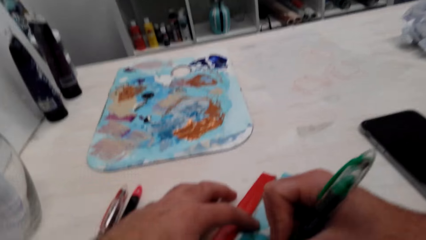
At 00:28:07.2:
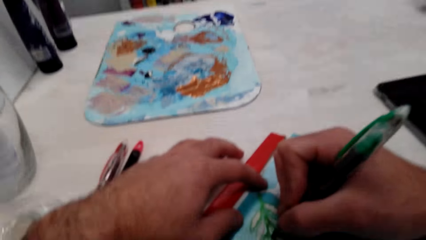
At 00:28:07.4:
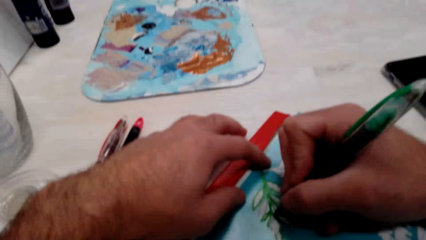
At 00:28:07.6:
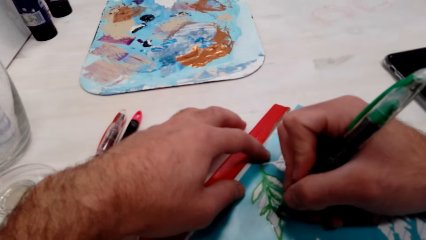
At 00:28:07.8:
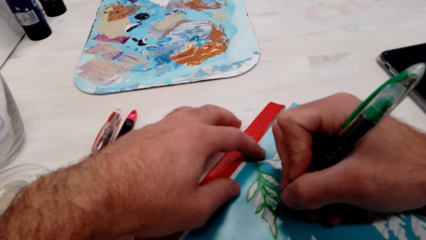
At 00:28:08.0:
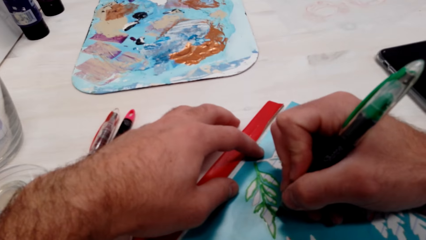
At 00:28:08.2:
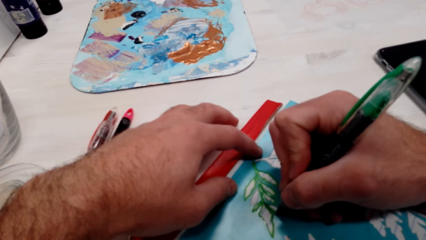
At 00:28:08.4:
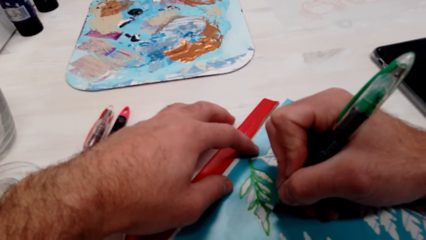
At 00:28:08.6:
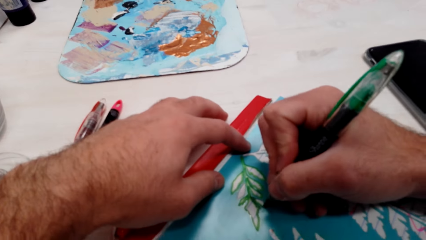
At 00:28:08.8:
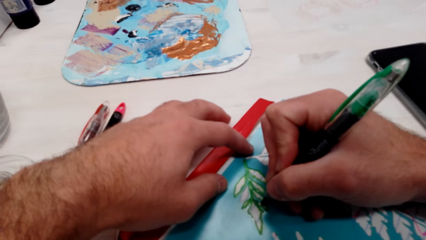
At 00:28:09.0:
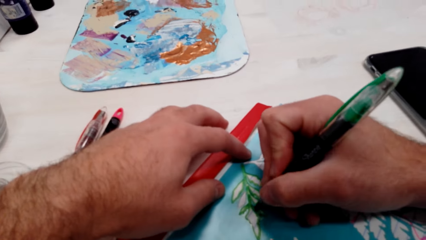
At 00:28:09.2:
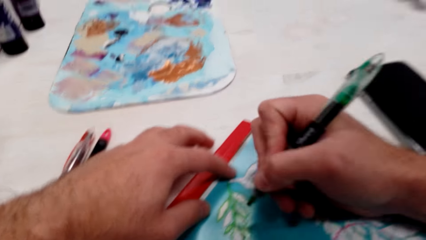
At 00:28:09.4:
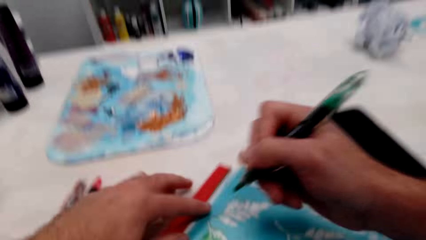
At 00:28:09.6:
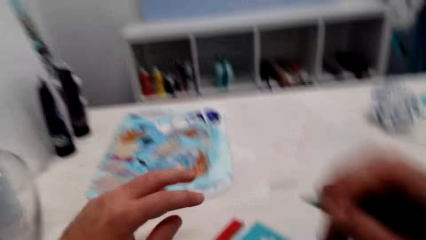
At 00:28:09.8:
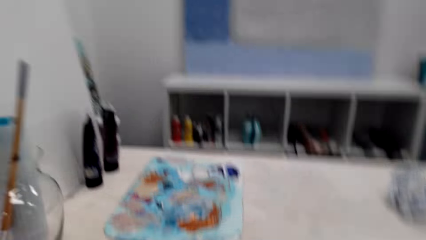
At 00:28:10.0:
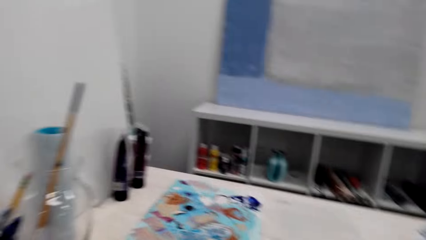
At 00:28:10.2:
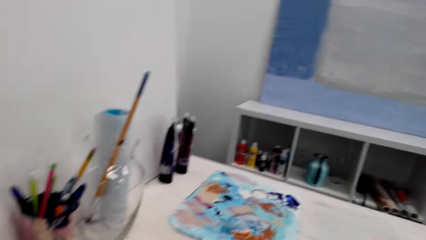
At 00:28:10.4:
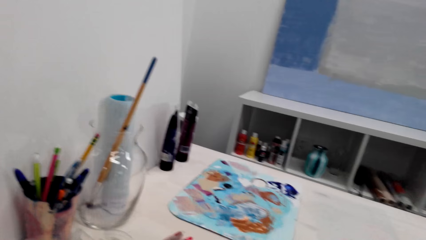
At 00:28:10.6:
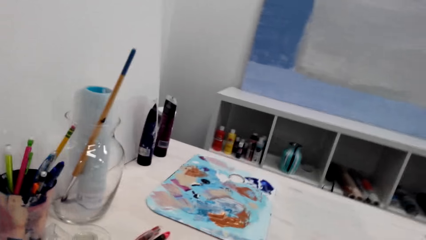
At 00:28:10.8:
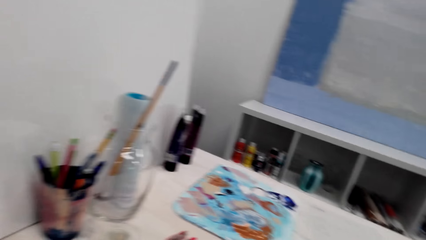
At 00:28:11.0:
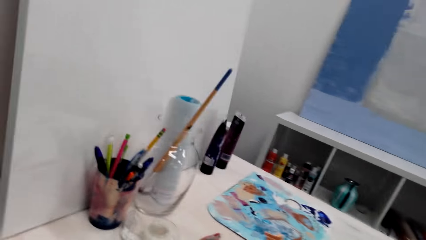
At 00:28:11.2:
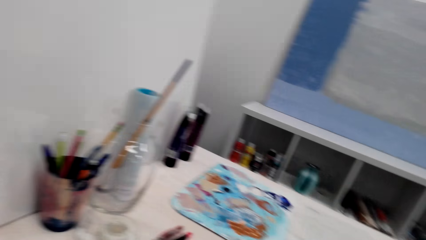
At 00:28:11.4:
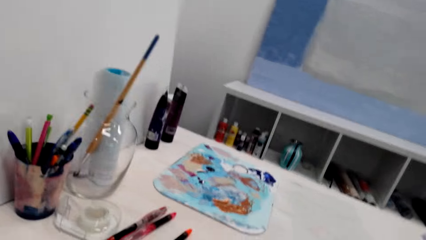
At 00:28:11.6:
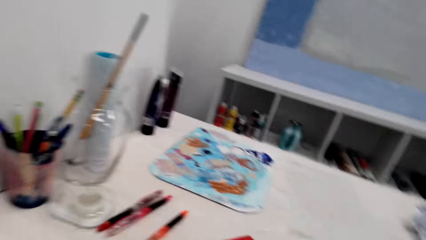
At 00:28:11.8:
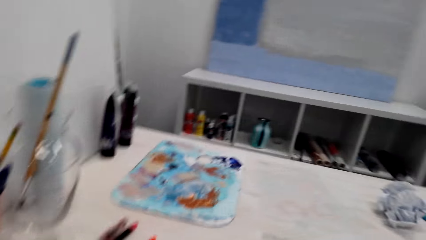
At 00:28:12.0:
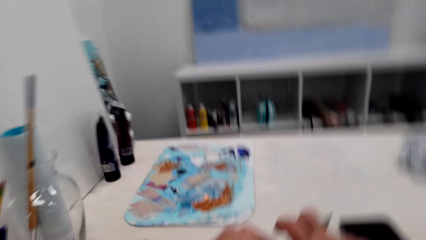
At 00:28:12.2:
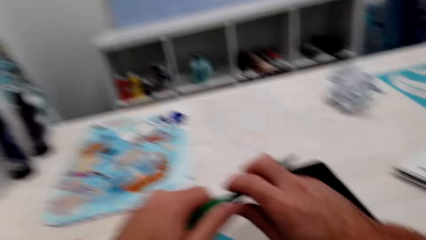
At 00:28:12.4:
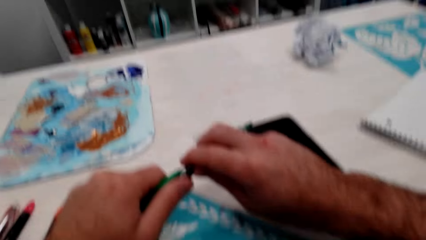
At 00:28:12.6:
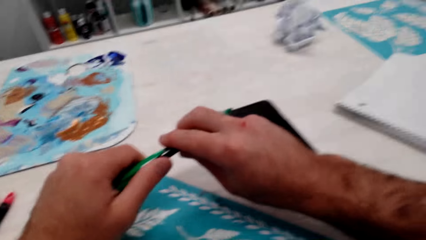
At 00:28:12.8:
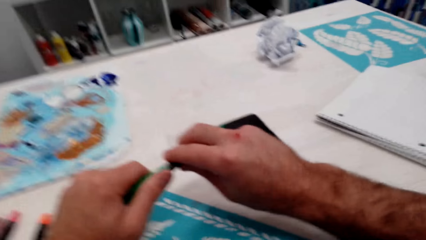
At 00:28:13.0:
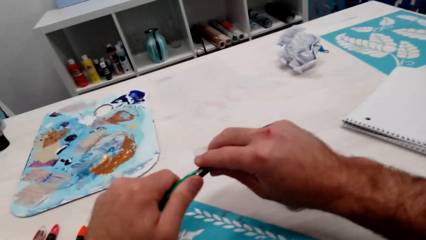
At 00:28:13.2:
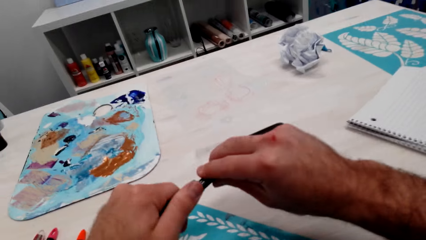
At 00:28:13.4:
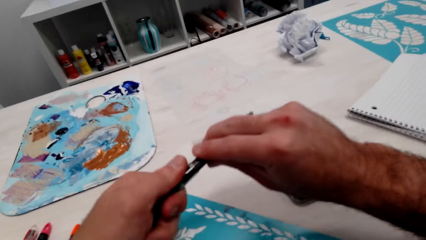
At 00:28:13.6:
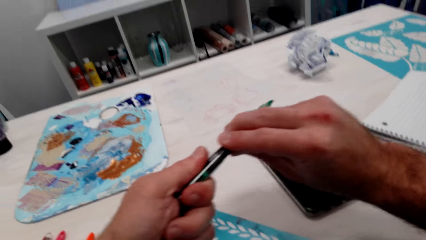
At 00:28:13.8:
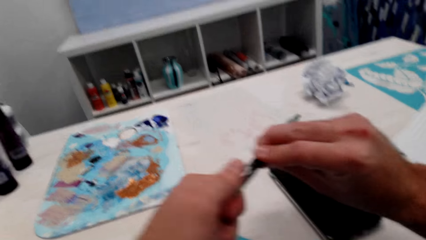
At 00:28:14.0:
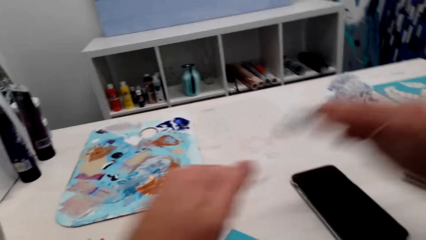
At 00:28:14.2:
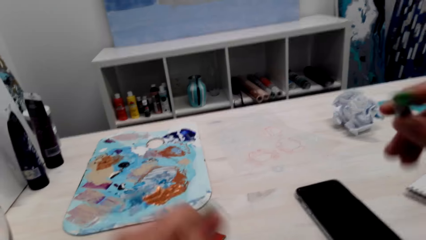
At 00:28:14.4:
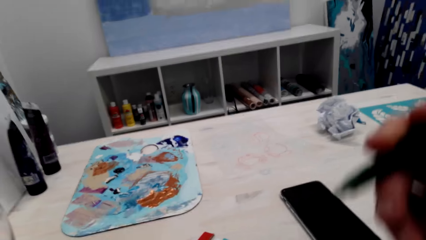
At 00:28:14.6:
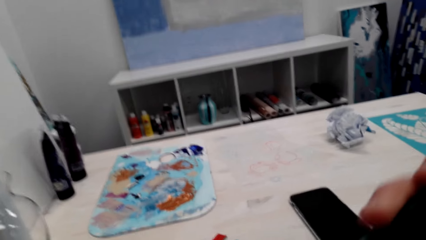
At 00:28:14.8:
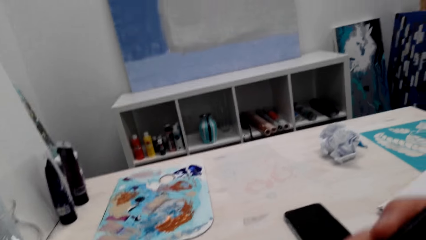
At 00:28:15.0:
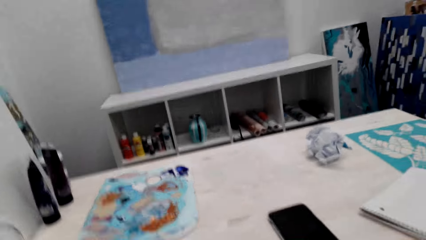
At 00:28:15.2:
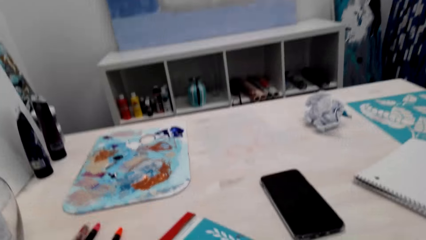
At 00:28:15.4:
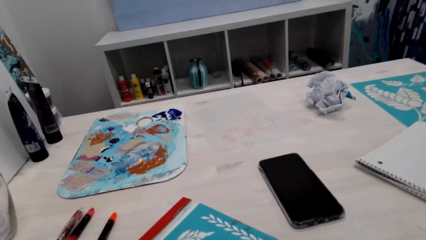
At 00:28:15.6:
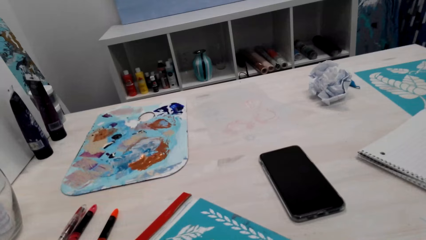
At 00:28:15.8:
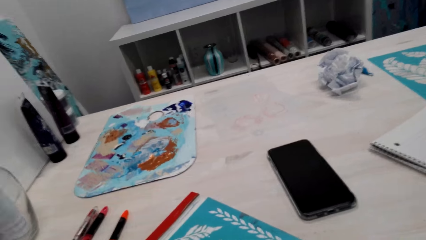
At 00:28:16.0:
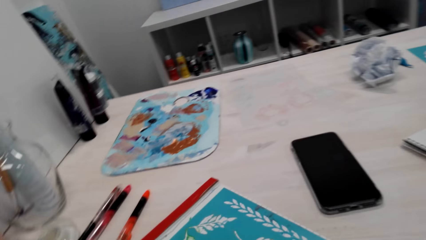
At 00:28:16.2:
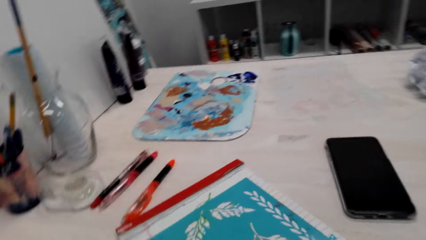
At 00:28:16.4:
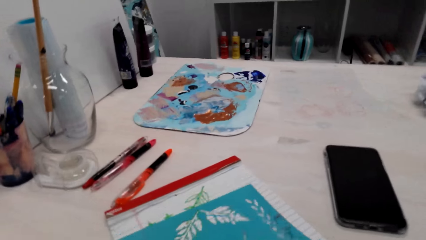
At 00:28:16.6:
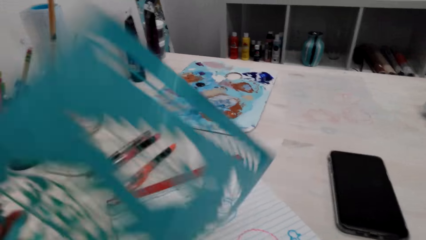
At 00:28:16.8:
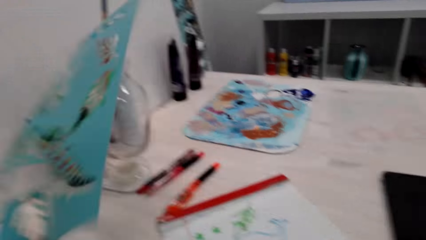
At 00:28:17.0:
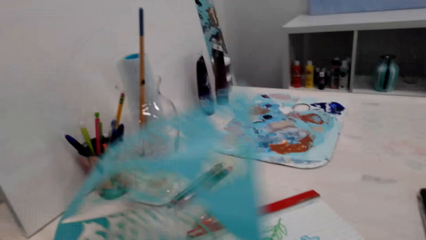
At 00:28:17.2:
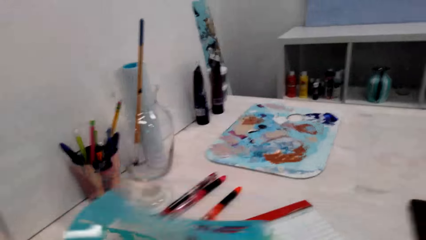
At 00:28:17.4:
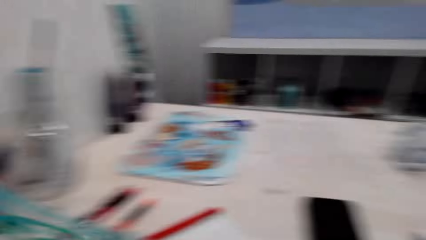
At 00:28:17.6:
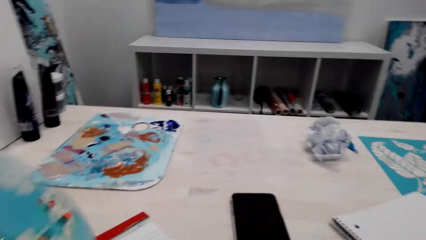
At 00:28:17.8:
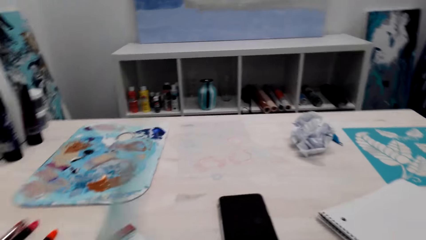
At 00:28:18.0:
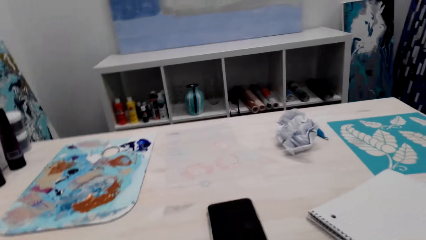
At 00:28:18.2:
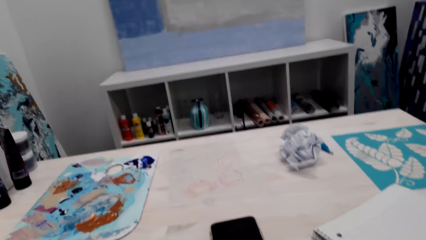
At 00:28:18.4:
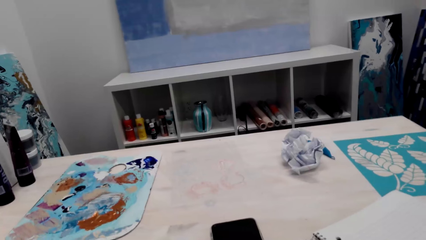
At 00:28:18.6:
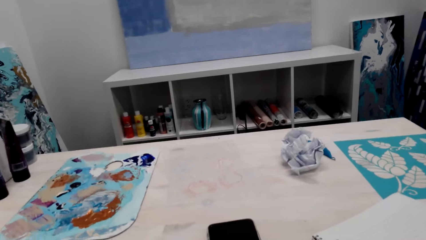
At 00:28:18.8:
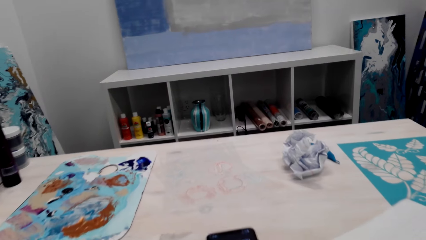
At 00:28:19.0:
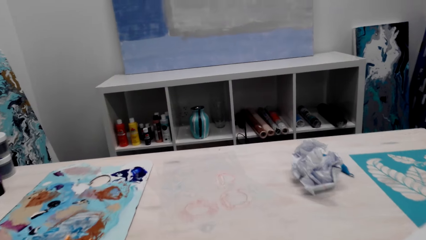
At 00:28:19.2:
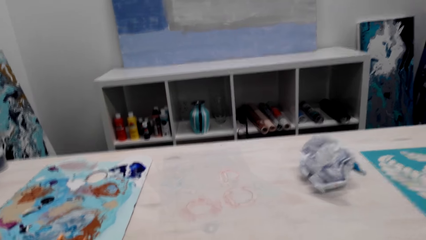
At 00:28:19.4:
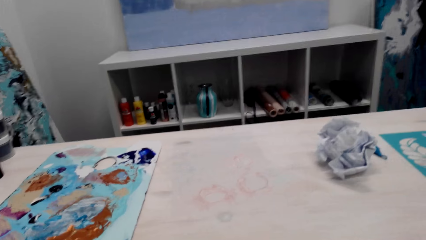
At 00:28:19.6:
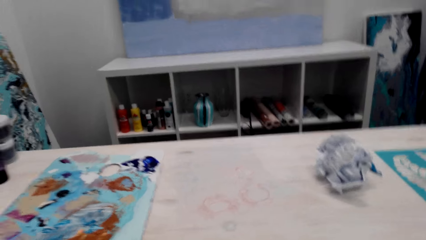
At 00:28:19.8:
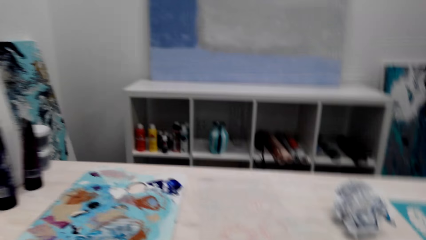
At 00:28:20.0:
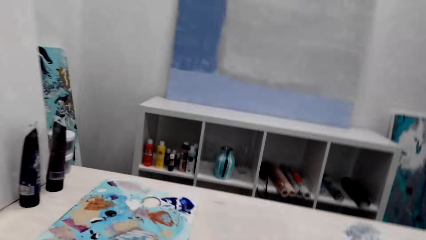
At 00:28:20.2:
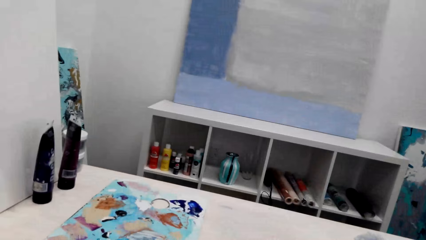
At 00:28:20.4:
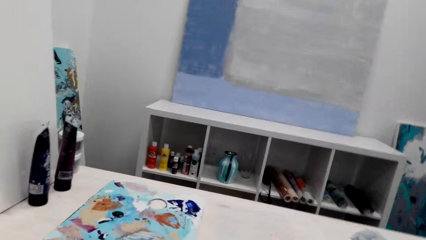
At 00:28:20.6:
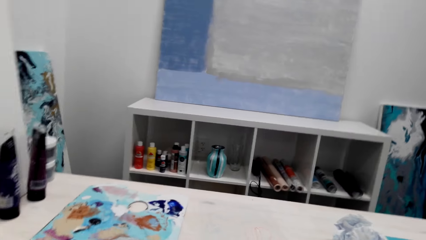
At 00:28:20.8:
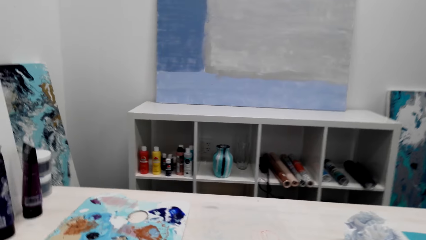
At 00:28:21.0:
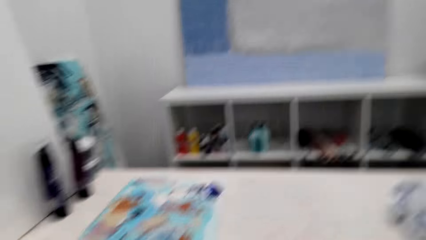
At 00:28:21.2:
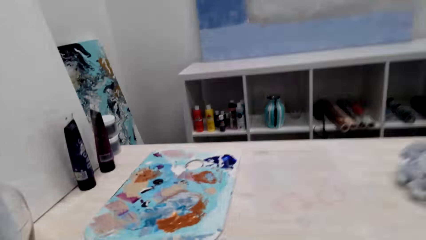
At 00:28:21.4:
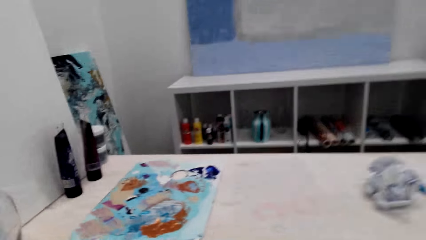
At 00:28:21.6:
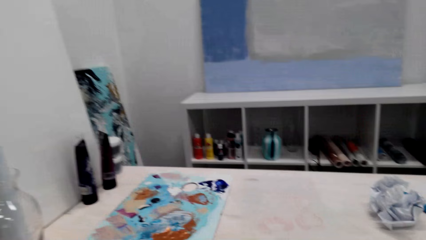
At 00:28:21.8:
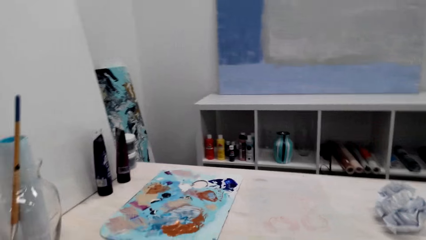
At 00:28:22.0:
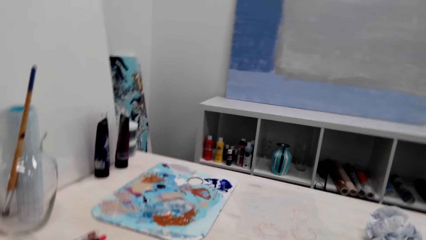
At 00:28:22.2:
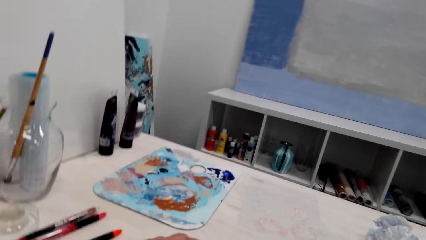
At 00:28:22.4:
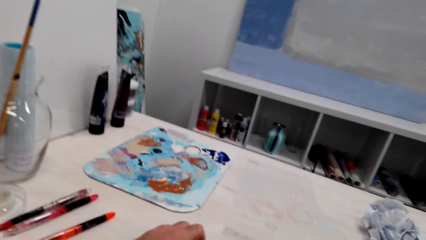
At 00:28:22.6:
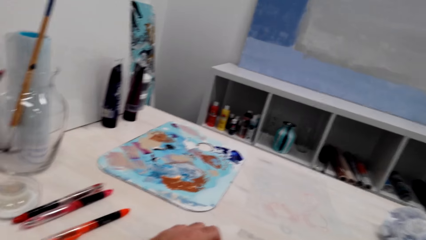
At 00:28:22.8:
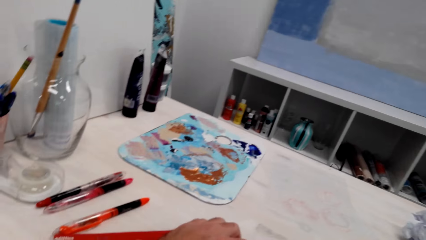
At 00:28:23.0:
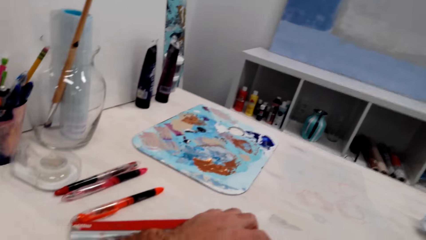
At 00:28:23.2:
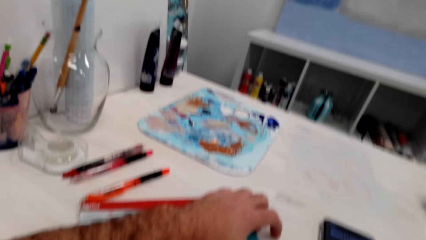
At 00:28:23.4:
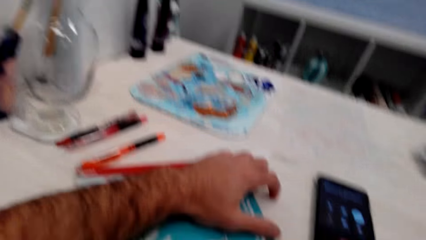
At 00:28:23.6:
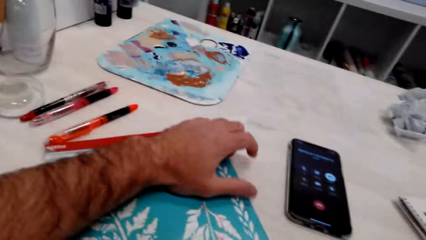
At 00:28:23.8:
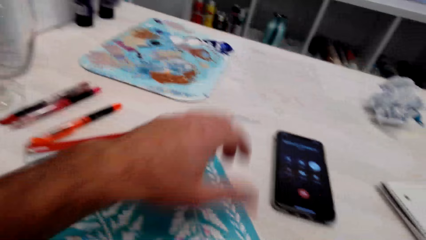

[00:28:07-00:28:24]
The camera wearer removes the tracing paper.
